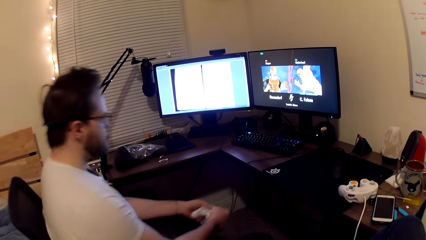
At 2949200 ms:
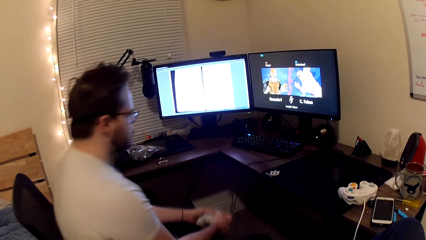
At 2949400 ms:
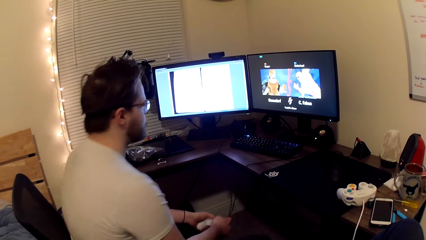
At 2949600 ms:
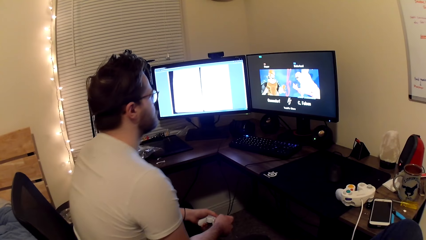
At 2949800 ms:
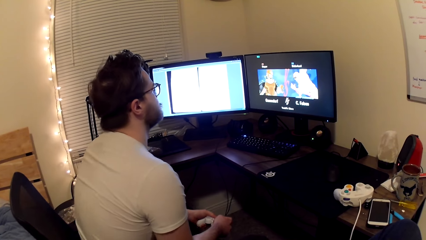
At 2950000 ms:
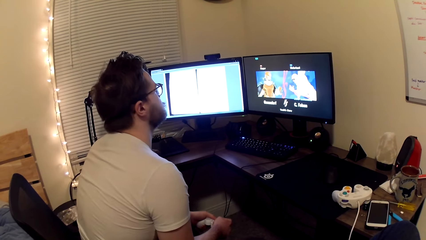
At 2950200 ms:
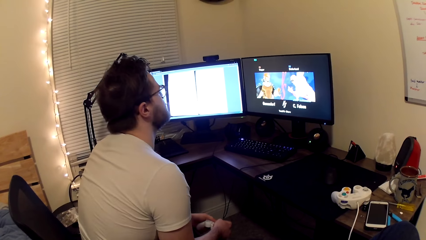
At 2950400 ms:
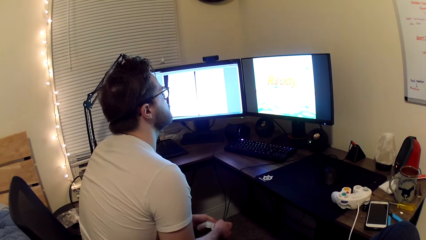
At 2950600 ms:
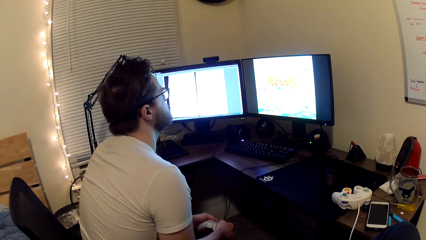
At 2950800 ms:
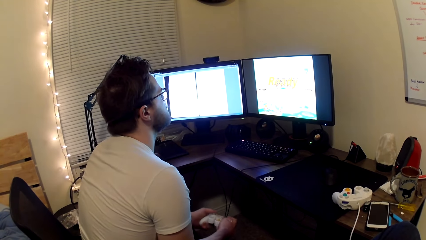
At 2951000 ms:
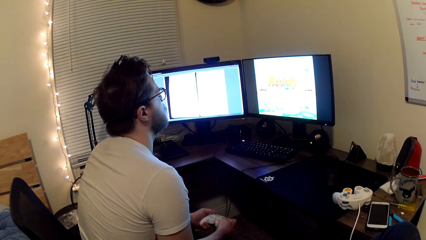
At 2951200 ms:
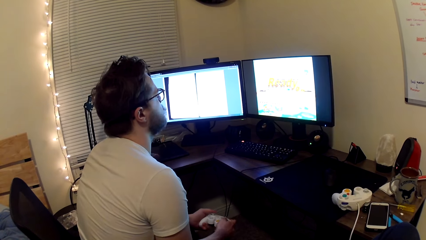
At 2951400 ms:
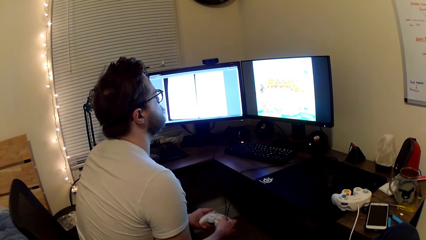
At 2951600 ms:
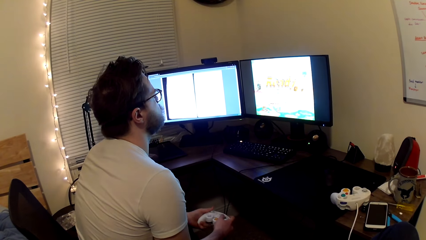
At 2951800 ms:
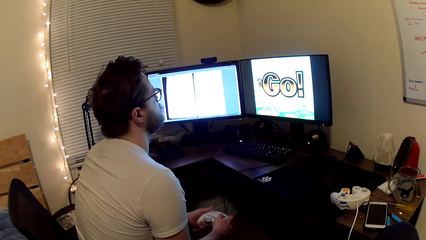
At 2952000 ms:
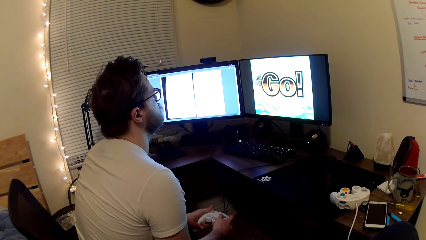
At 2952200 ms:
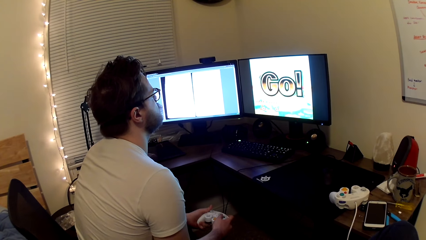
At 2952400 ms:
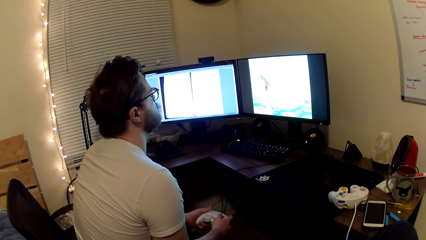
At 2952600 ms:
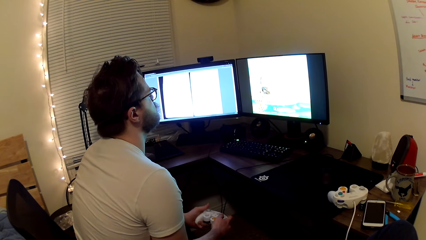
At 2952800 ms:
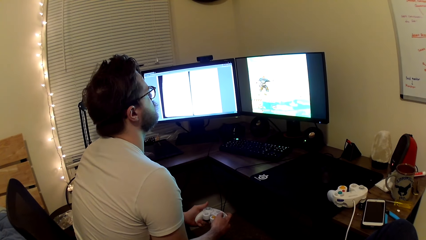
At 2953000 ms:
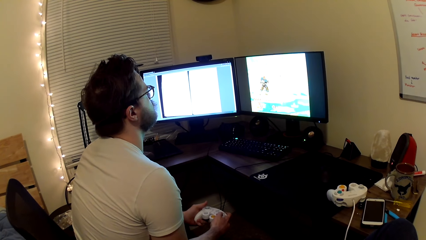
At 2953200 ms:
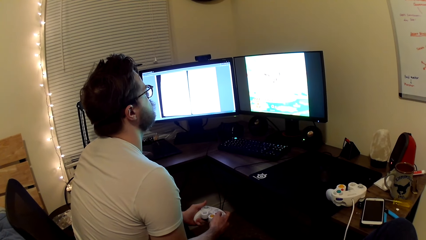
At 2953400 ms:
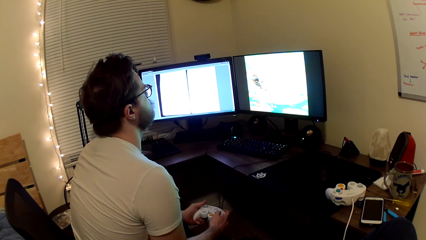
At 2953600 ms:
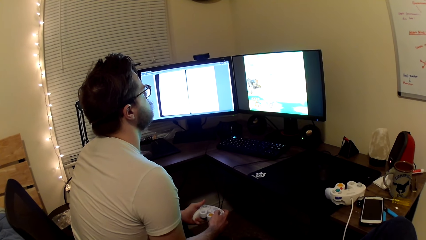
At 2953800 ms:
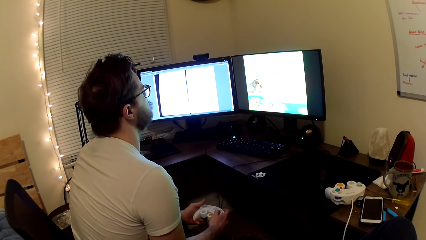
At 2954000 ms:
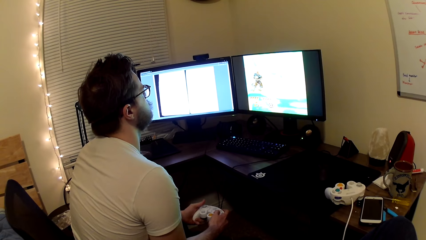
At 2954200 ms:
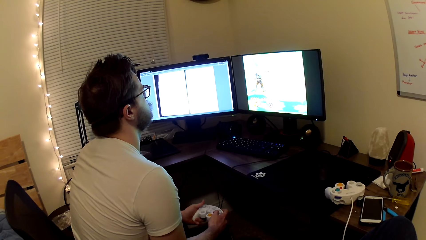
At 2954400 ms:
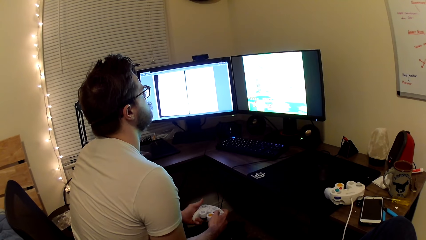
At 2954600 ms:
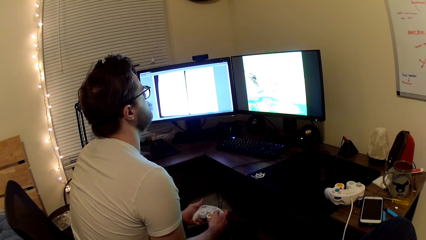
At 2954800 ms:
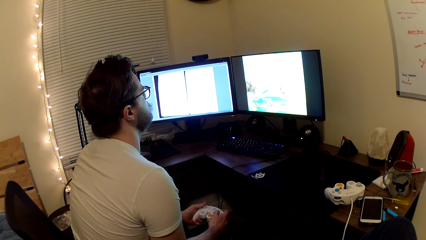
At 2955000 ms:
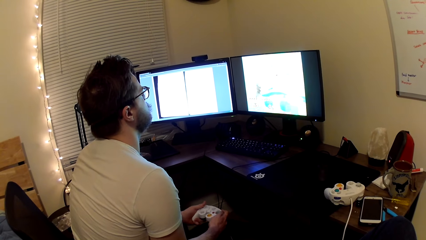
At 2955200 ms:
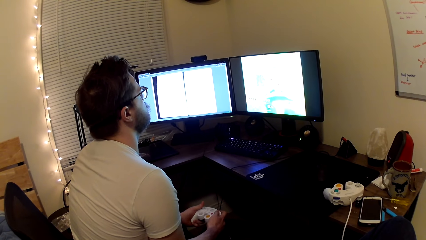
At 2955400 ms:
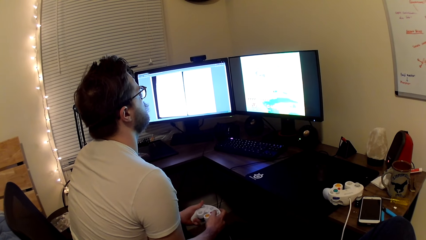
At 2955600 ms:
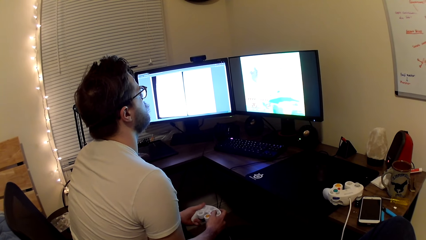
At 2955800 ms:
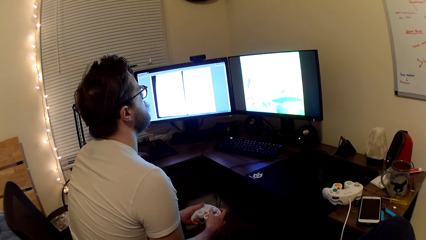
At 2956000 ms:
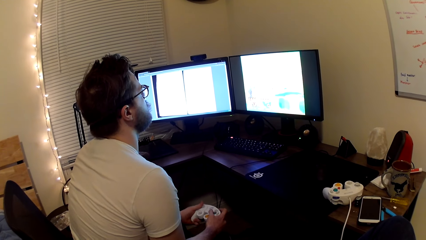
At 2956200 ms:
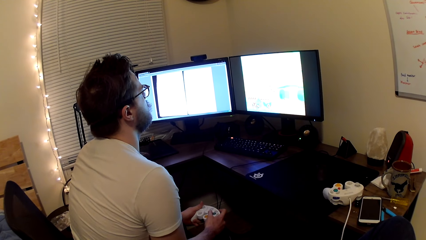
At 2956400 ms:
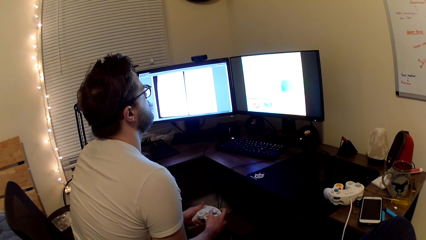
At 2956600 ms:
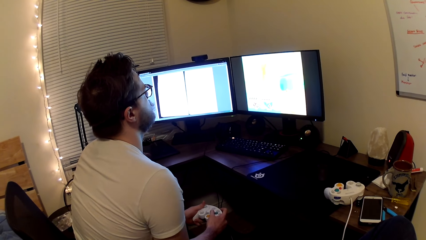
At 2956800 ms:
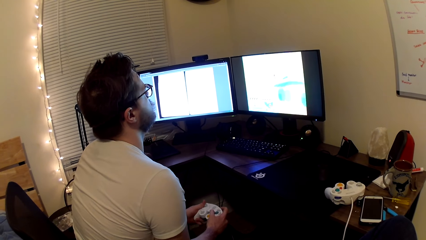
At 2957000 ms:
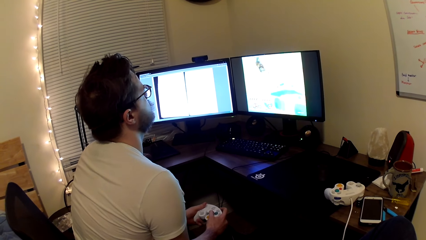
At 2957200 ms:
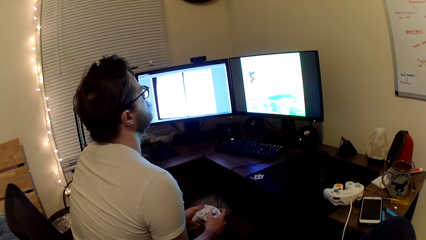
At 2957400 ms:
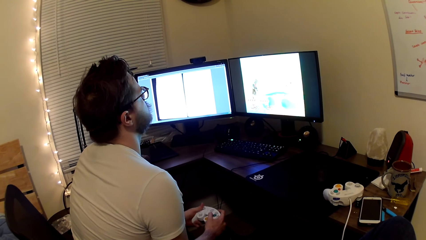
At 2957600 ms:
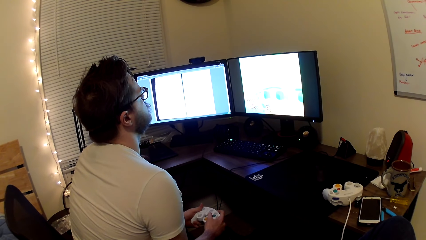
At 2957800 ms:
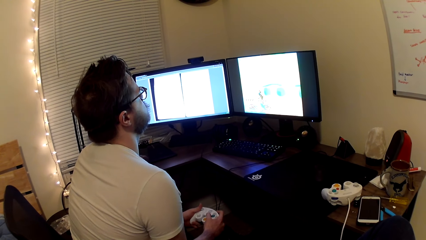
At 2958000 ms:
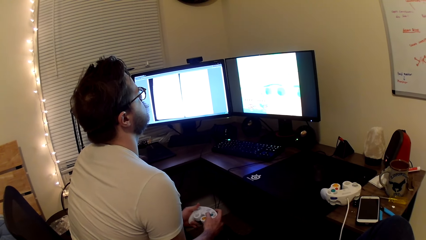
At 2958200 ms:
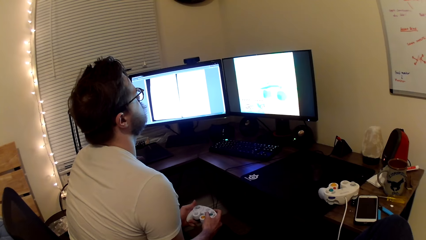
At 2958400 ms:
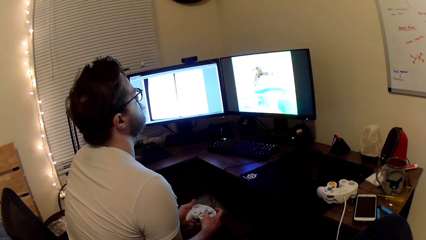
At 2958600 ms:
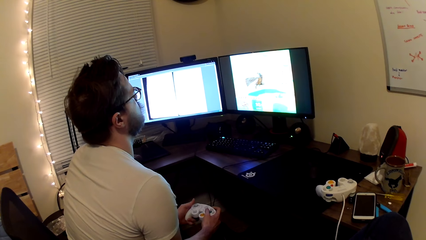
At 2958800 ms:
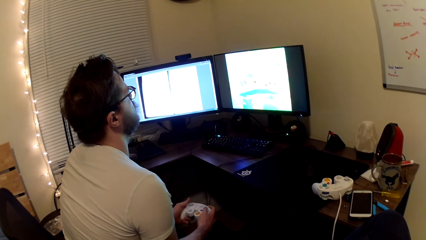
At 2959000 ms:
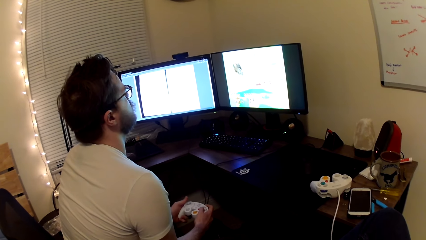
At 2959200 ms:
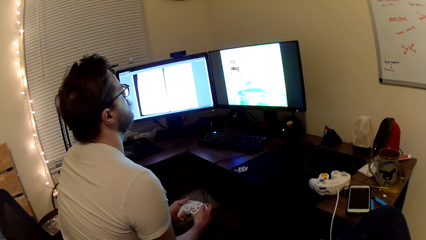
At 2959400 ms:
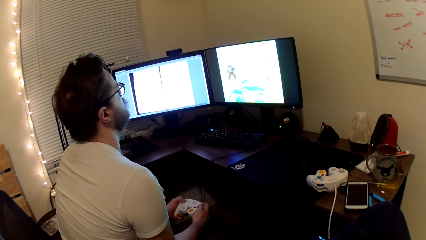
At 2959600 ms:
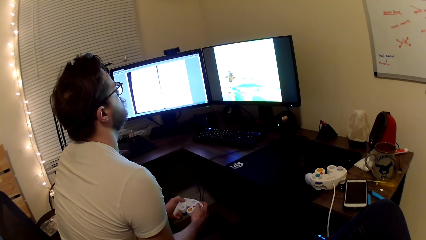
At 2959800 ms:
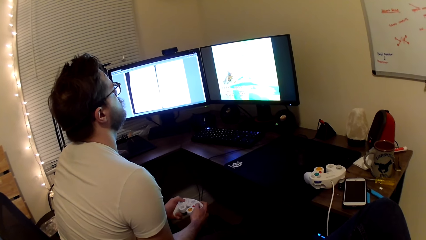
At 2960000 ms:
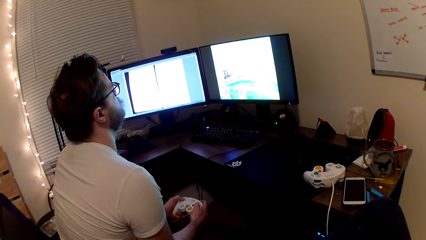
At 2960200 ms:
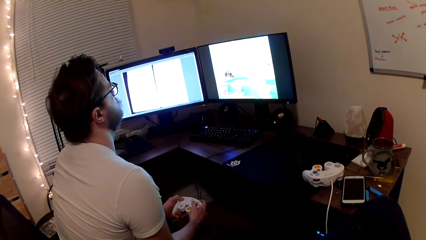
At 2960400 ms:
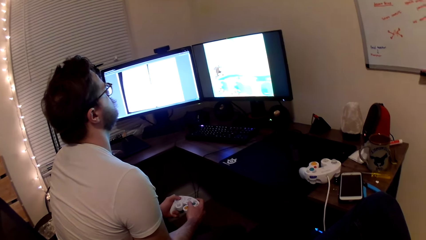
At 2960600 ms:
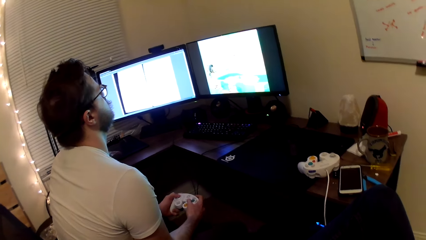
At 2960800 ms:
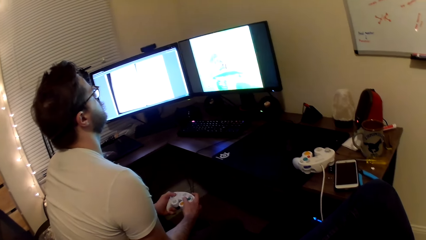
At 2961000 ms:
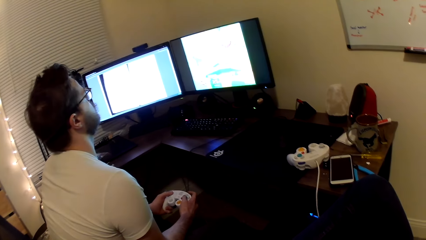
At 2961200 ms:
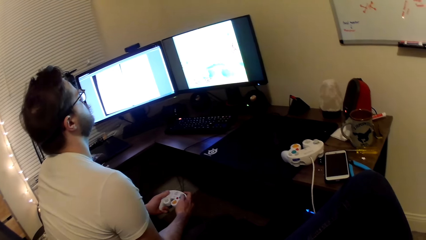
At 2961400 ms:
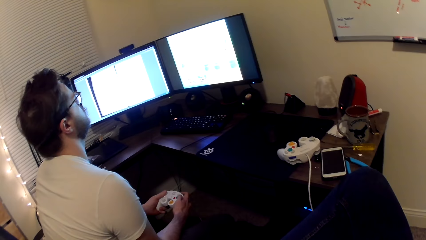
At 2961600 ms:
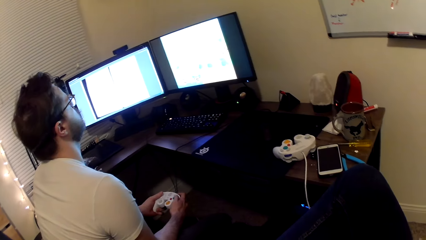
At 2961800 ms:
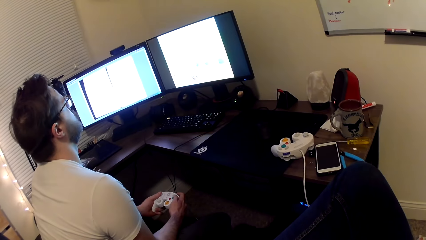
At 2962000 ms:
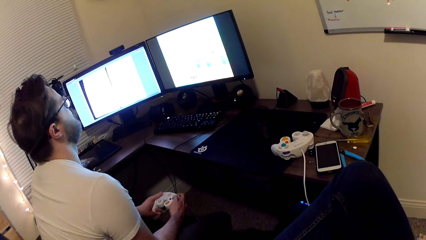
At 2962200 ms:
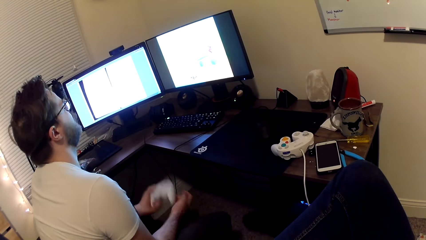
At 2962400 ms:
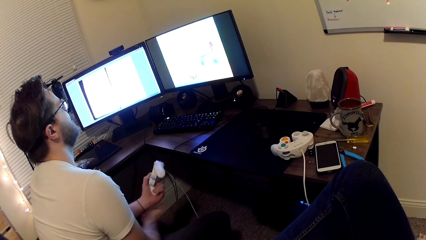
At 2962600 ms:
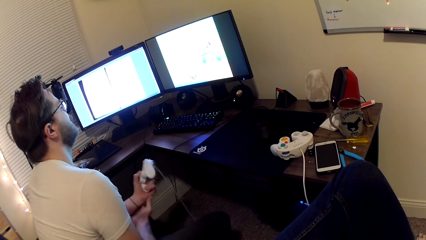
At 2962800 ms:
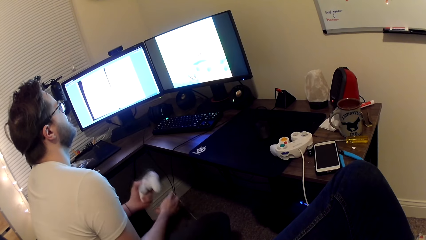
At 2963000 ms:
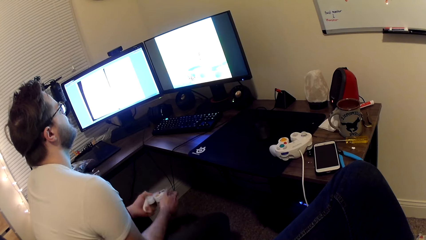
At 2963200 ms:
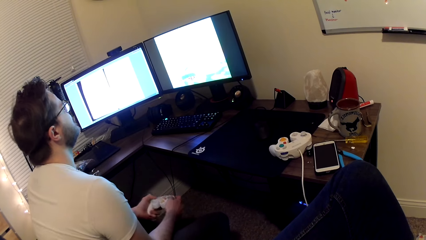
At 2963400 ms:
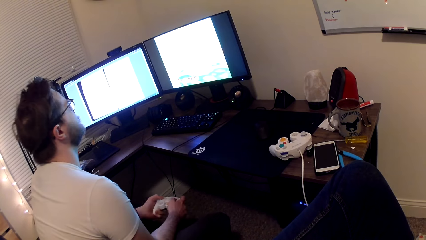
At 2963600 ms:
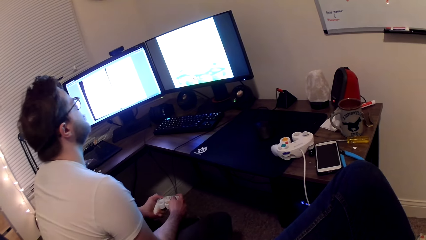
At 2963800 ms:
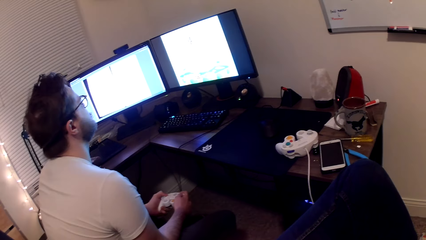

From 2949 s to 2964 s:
A person holds his left hand. The person plays a game on the computer.
